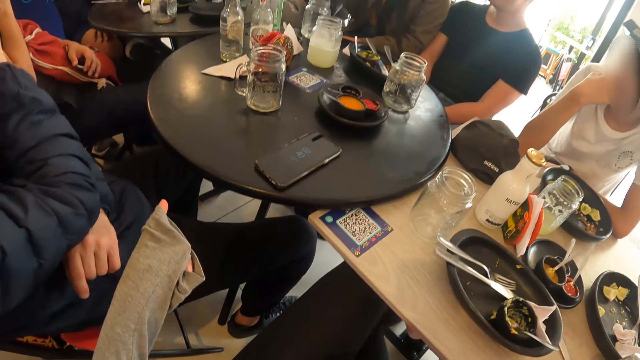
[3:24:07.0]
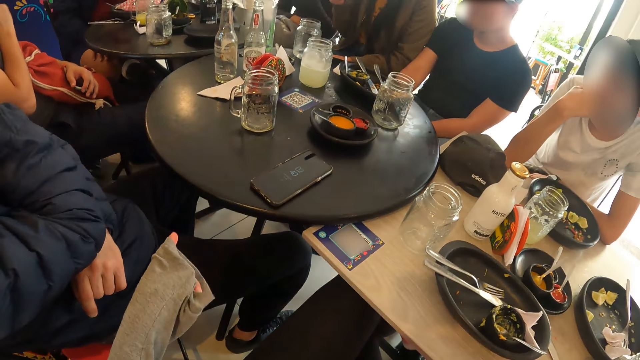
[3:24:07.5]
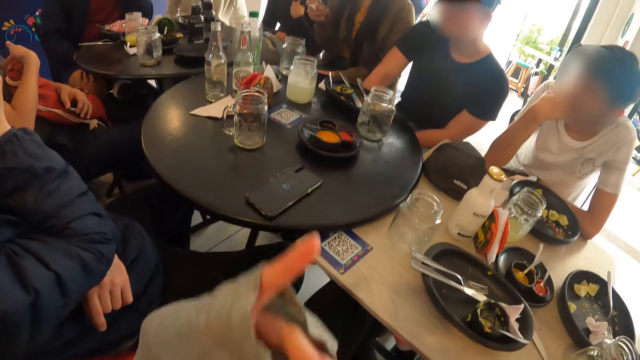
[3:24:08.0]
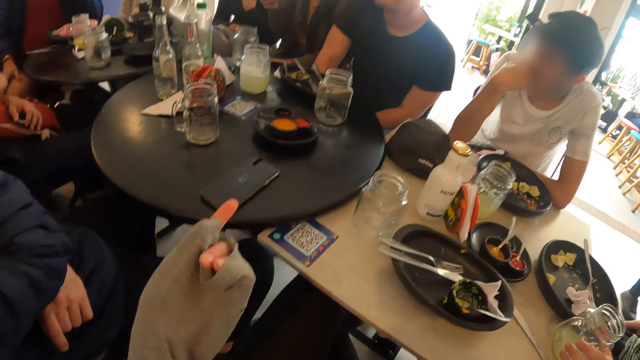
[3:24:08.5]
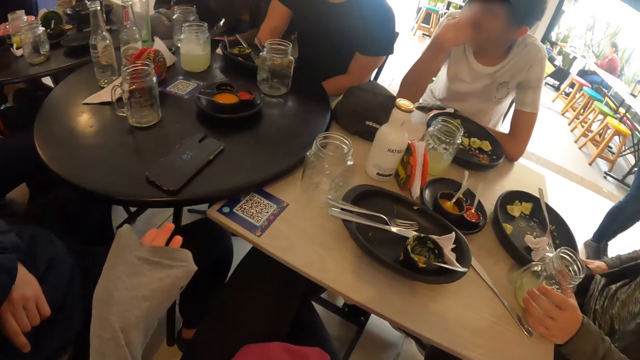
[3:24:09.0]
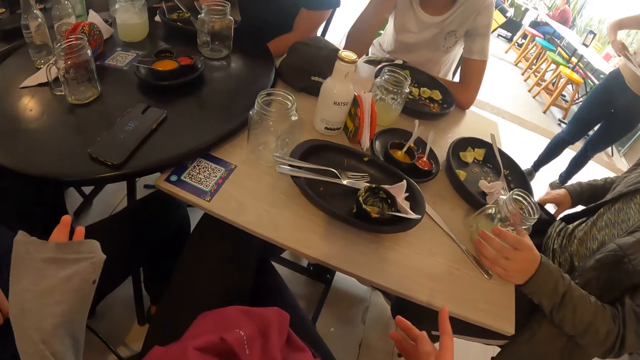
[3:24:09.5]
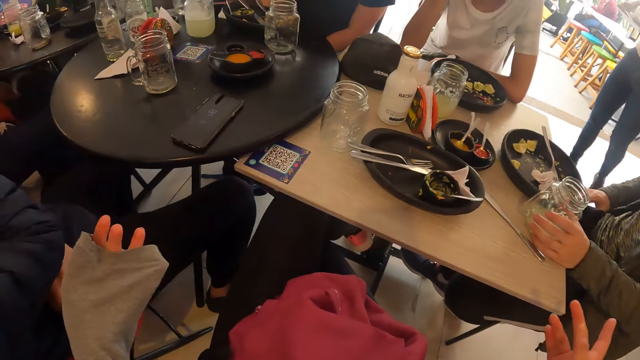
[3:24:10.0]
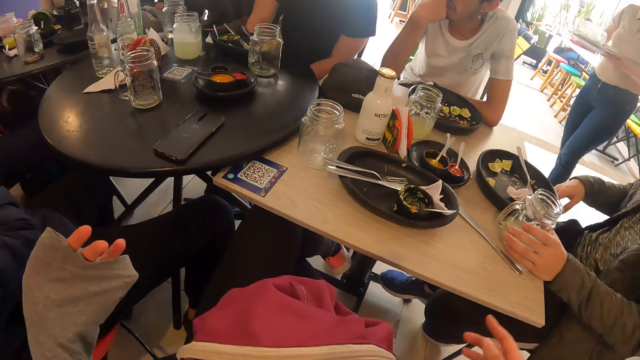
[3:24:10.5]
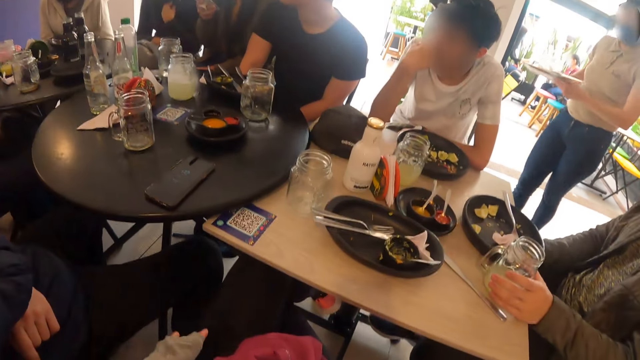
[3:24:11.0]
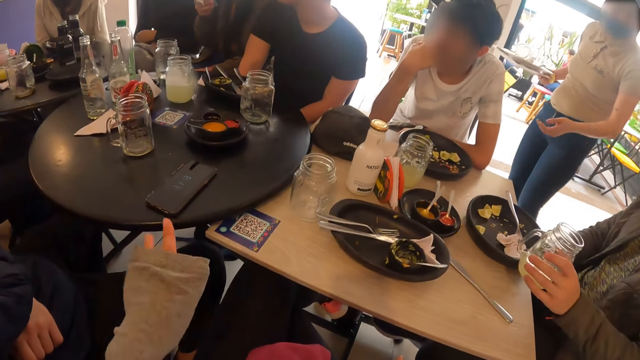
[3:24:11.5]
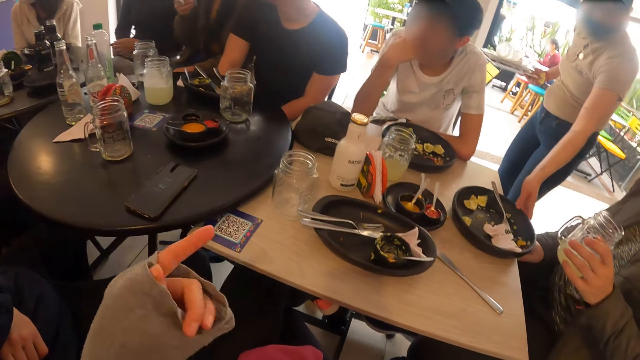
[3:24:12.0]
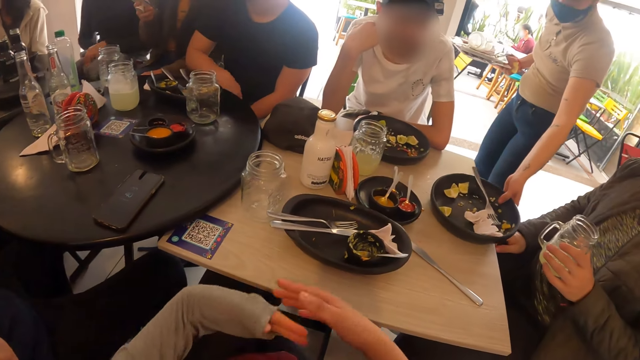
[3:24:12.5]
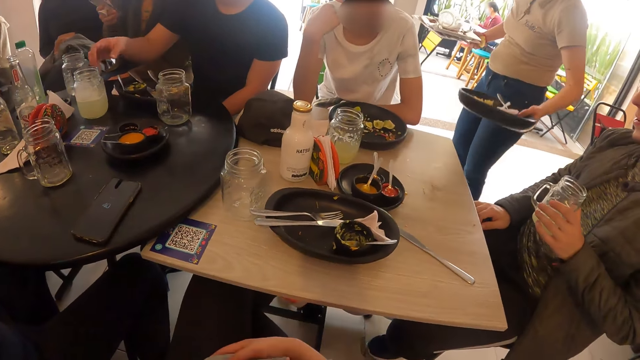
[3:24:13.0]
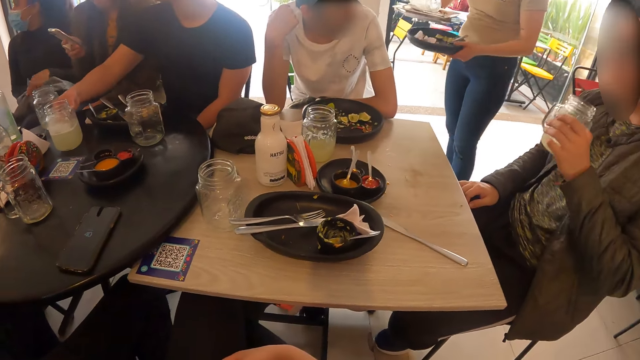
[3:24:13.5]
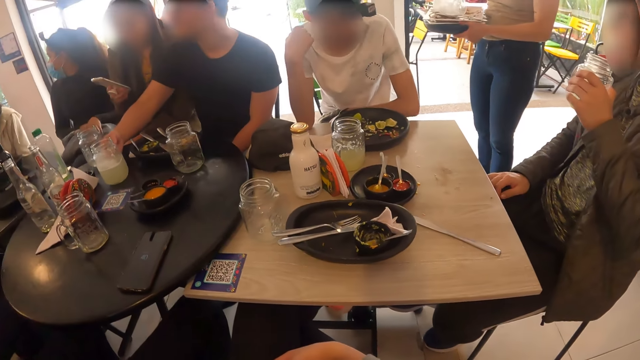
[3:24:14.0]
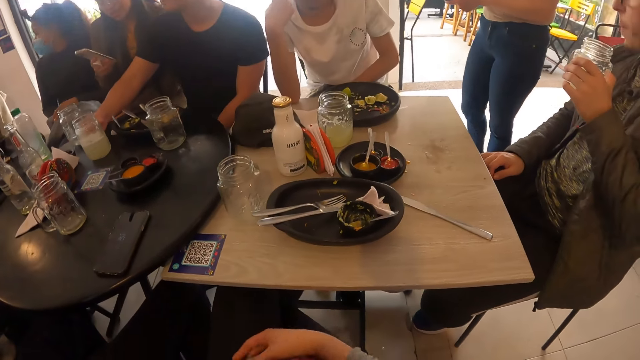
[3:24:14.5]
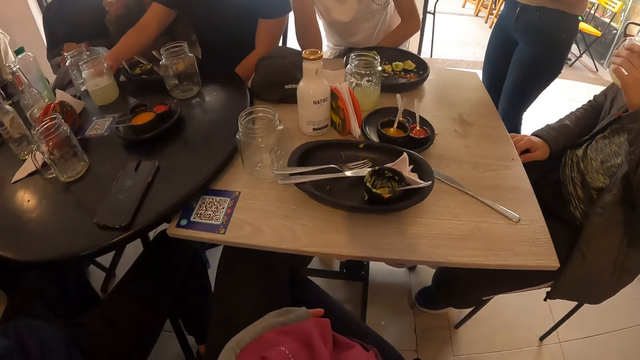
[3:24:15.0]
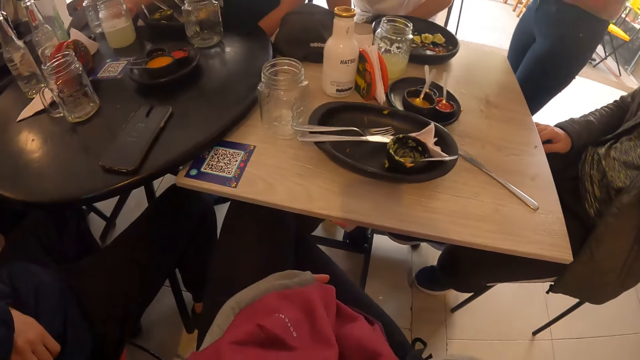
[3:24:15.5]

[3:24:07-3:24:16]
The woman operates the phone with her right hand. The man puts the phone in his pocket with his right hand. The man picks up the cup from the table with his left hand. A waiter picks up the tray on the table with her left hand. Another woman adjusts a jacket on her lap with her left hand. Another man grabs a cup on a table with his right hand. The waiter passes the tray in her left hand to her right hand. The first man drinks from the cup in his left hand.

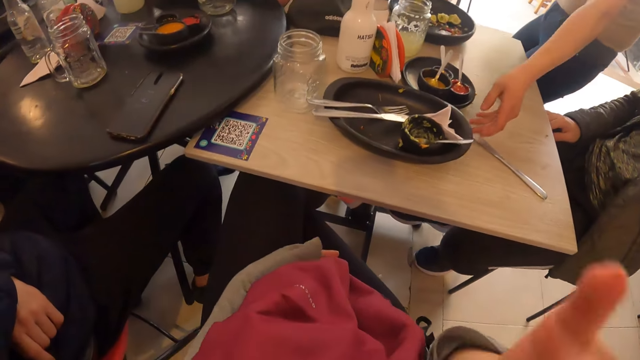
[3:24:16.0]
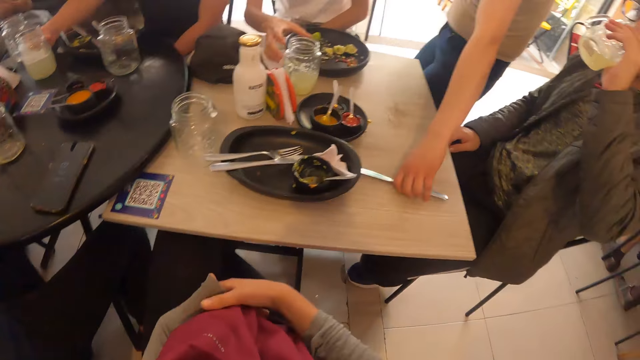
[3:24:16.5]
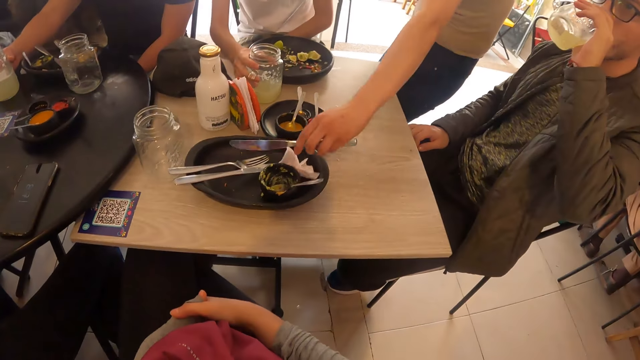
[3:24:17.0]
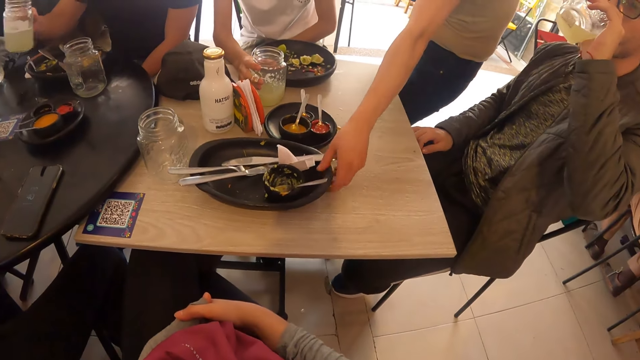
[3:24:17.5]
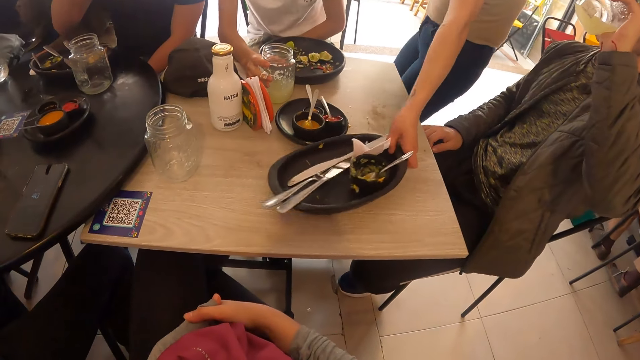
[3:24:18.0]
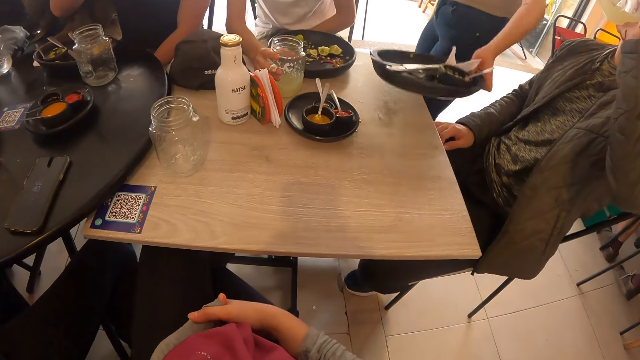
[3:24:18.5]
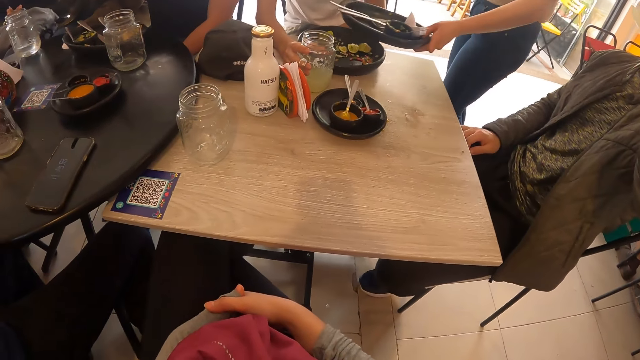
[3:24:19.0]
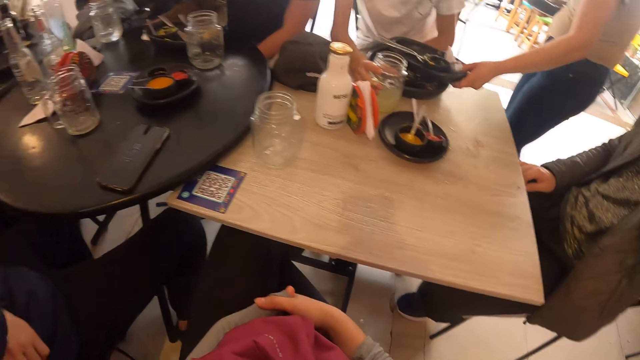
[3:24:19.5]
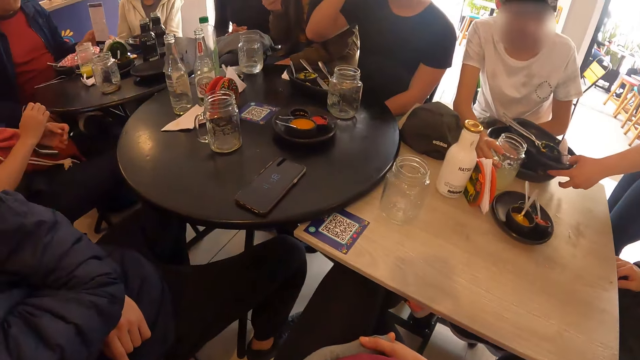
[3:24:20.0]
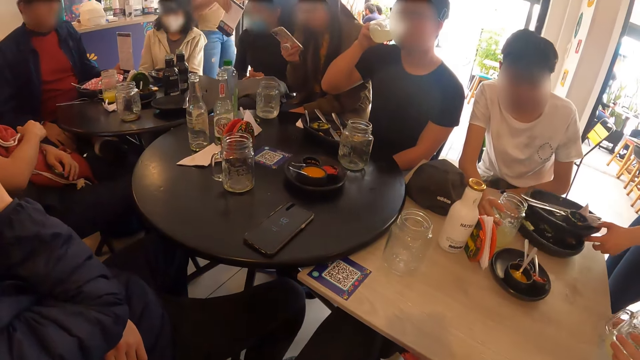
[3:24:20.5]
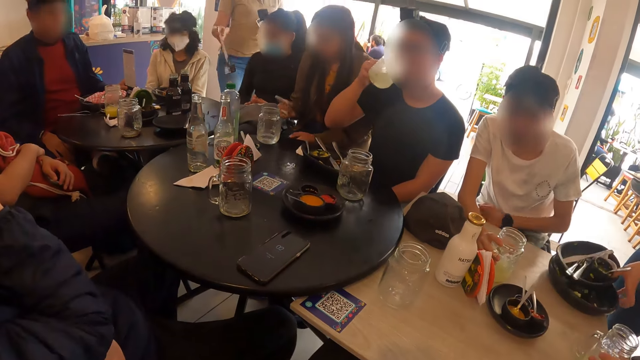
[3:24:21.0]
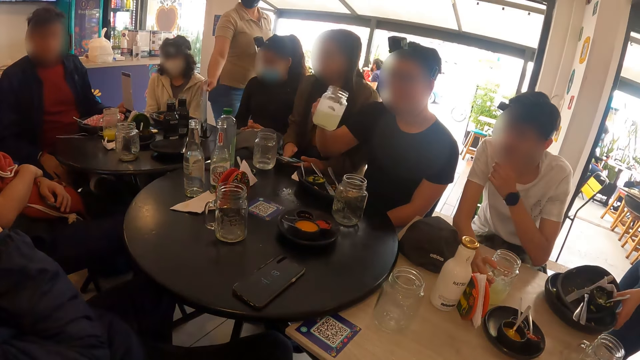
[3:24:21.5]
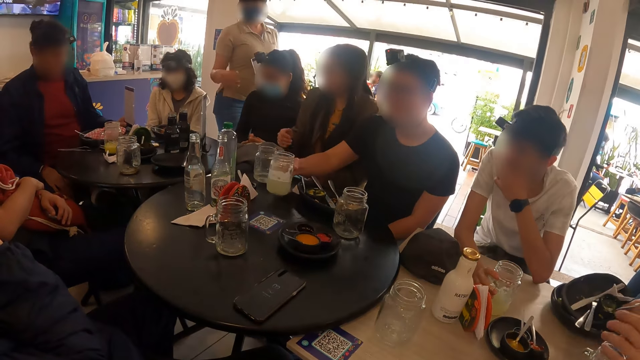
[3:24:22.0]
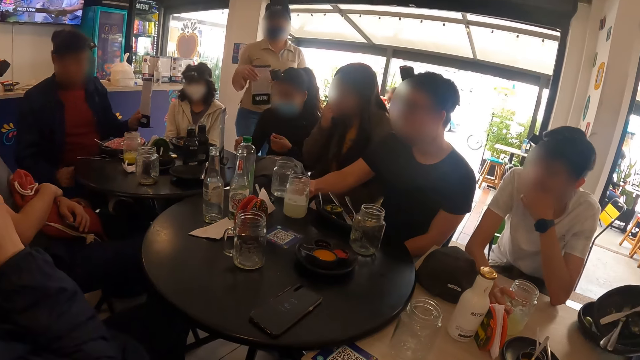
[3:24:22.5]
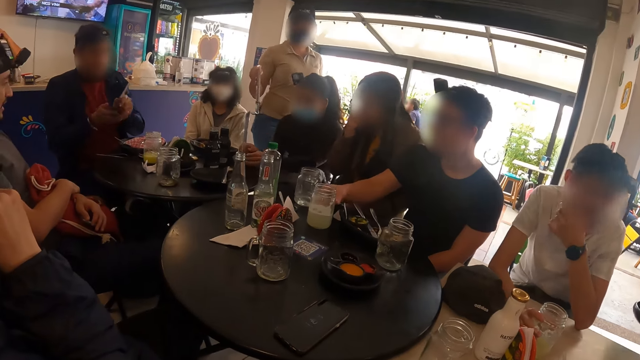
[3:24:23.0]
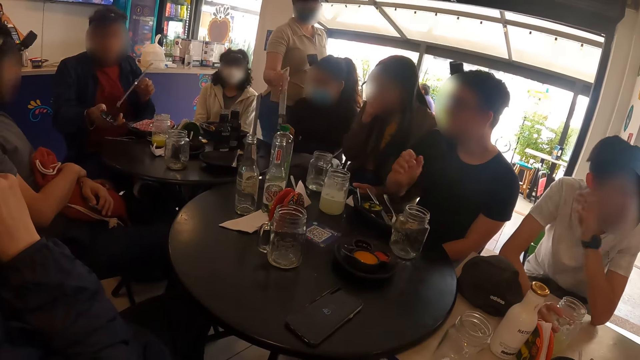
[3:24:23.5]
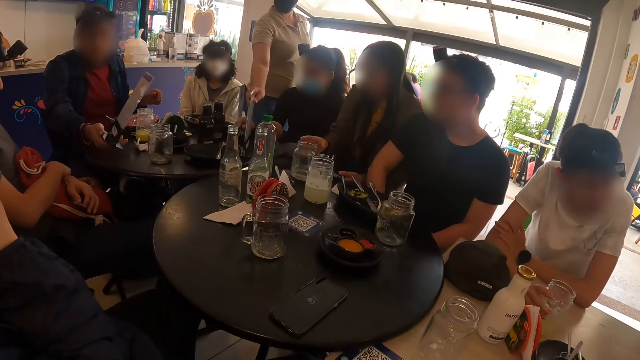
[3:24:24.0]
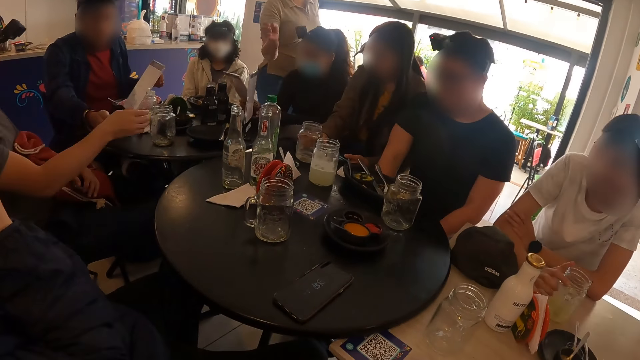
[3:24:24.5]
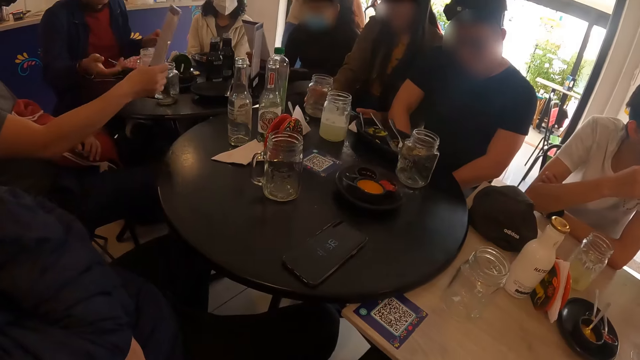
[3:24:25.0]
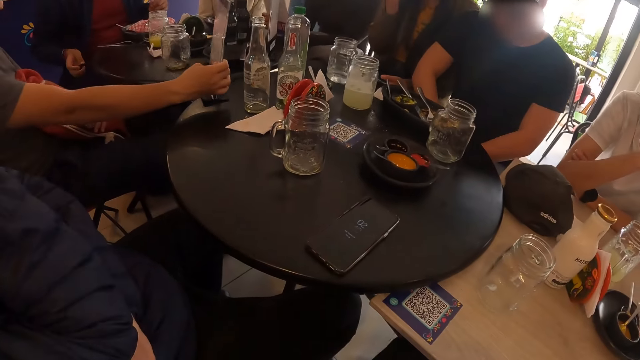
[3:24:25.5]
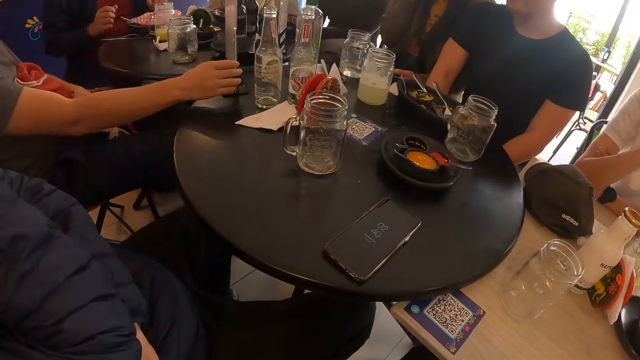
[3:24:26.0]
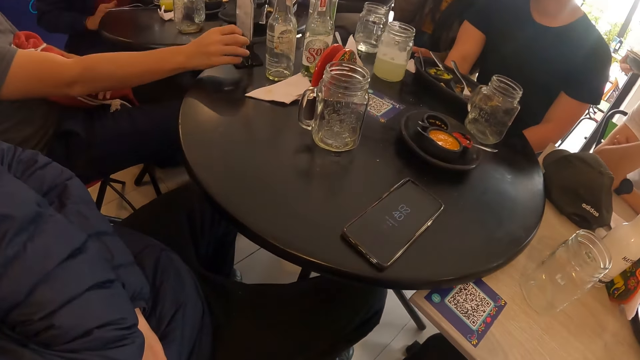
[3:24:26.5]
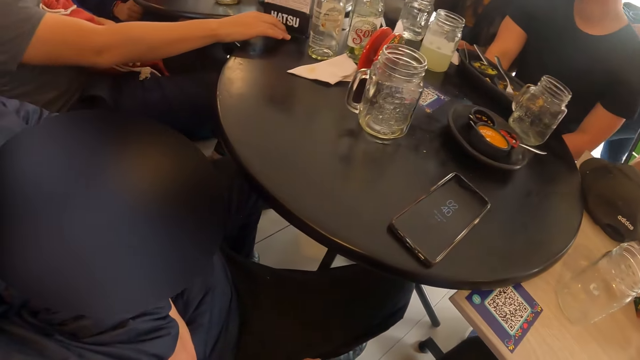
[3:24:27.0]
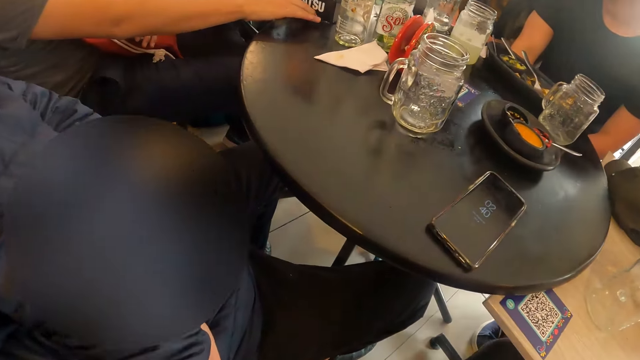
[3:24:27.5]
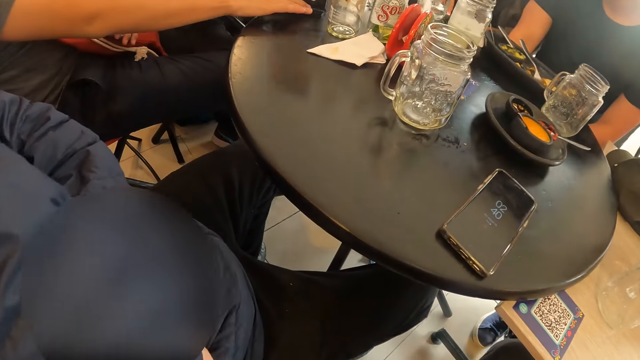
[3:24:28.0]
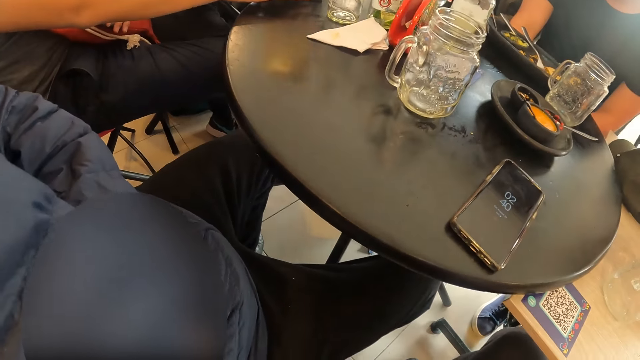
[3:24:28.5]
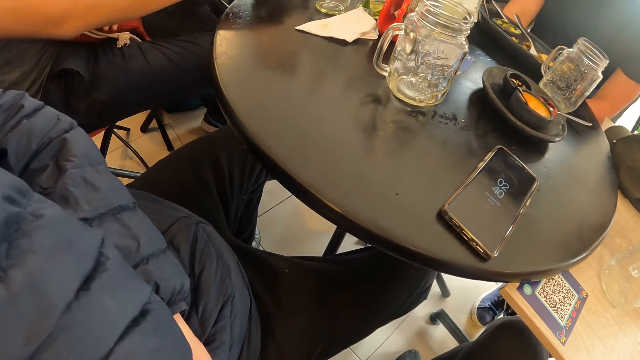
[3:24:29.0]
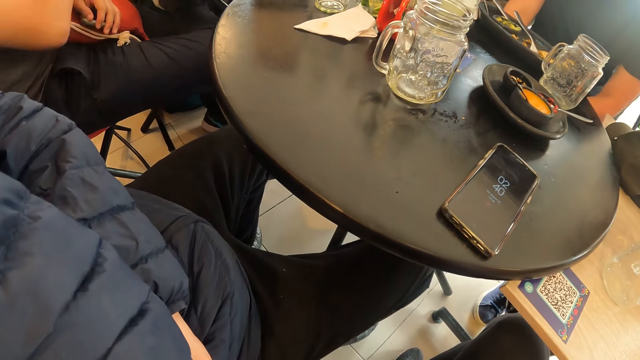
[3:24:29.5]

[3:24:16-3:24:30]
The waiter picks up a knife from the table with her left hand. A man grabs a cup on the table with his right hand. The waiter drops the knife in a tray on the table. Another man picks up the cup from the table with his right hand. The waiter picks up the tray on the table with her left hand. The second man drinks from the cup in his right hand. The waiter puts the tray in her left hand on a tray on the table. The waiter pulls the tray on the table with her left hand. A third man places his right hand on the bag on his lap. Another waiter drops a menu stand on the table with her right hand. The first waiter carries the trays on the table with her left hand. The second man drops the cup on the table with his right hand. The second waiter passes the menu stand from her left hand to her right hand. A woman touches her face with her right hand. A fourth man passes the menu stand from his left hand to his right hand. The second waiter drops the menu stand on the table with her right hand. Another woman picks up the menu stand from the table with both hands. The fourth man passes the menu stand in his right hand to the third man. The first man places his right hand on his face. The third man drops the menu in his right hand on the table. The third man adjusts the menu stand on the table with his right hand.
